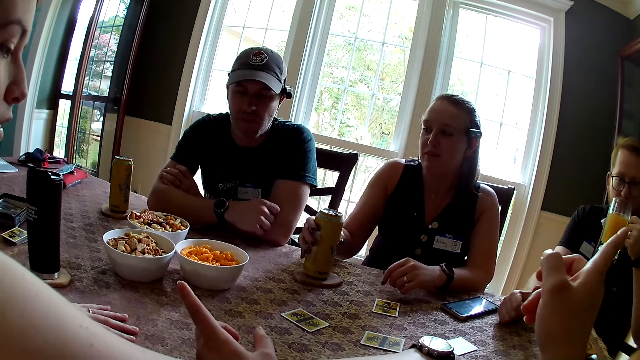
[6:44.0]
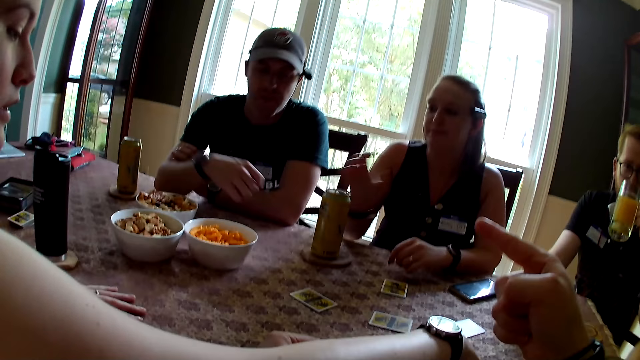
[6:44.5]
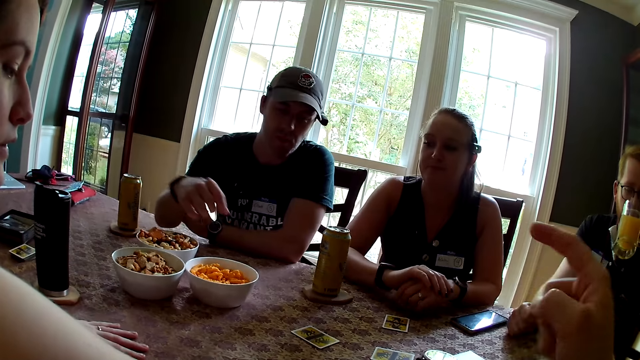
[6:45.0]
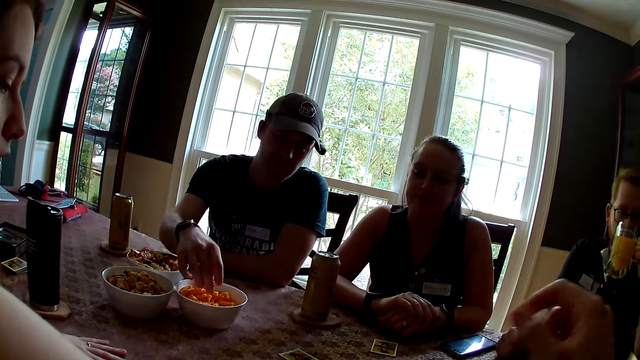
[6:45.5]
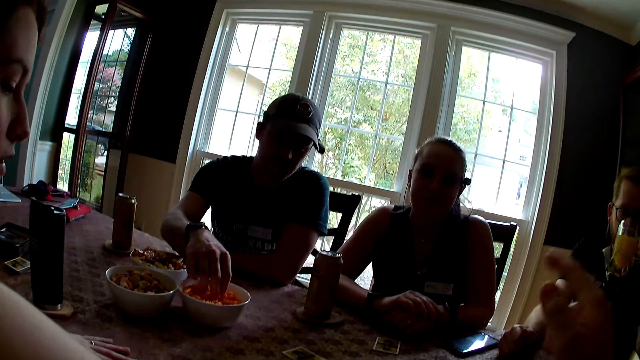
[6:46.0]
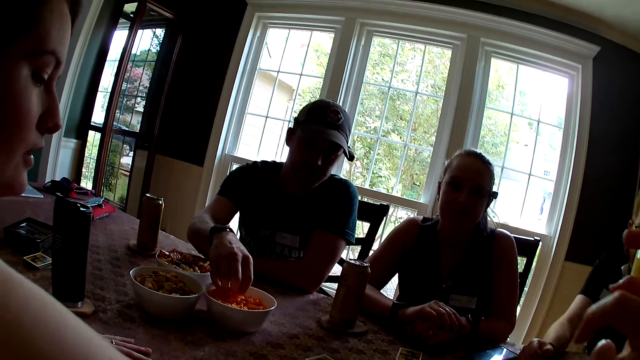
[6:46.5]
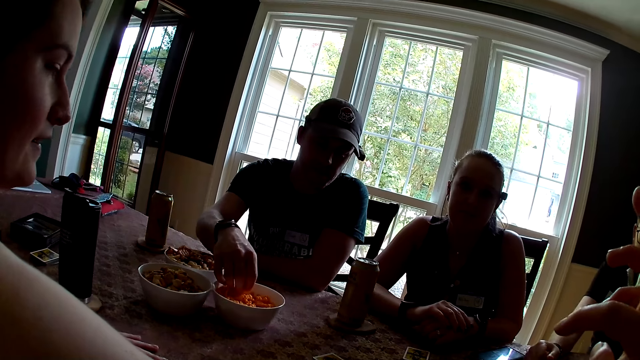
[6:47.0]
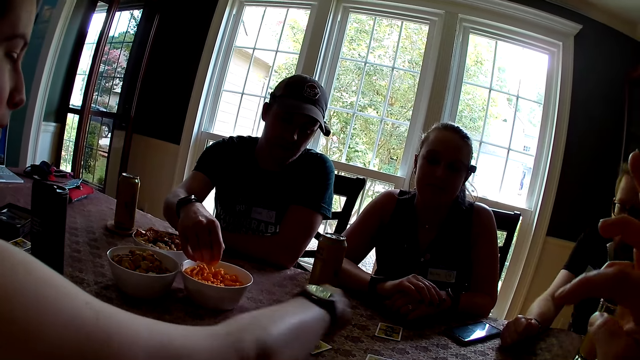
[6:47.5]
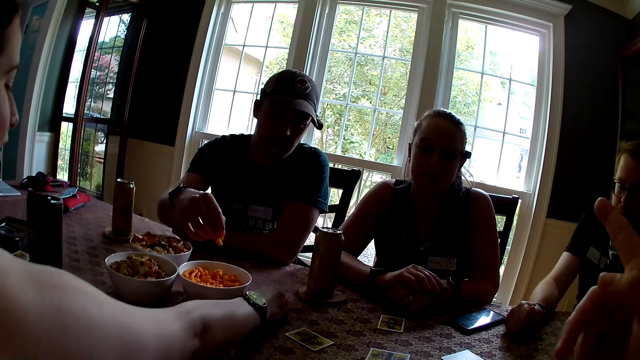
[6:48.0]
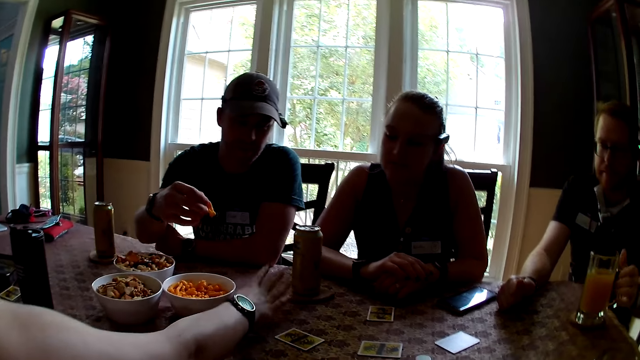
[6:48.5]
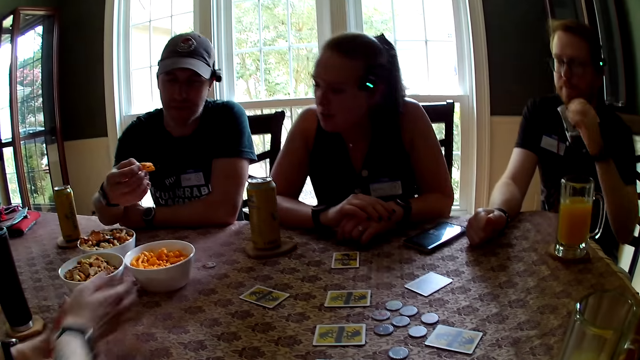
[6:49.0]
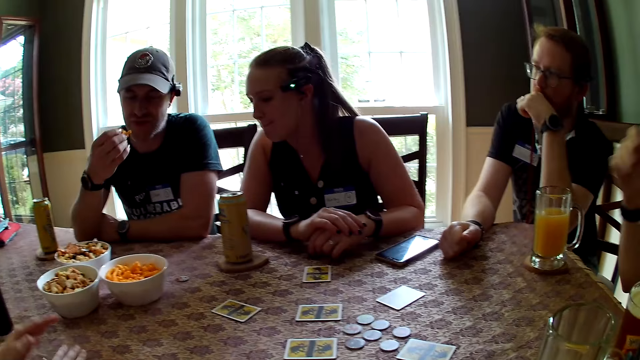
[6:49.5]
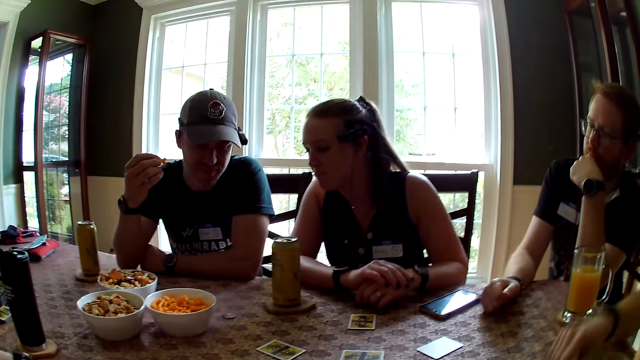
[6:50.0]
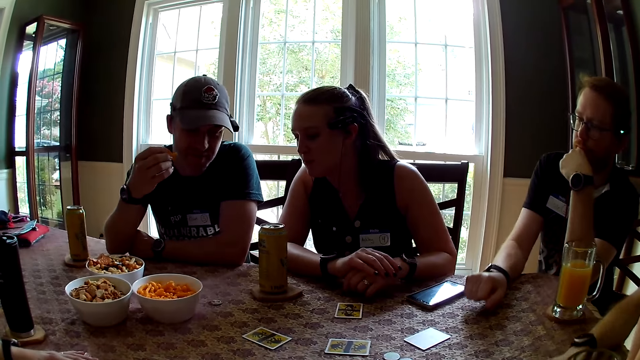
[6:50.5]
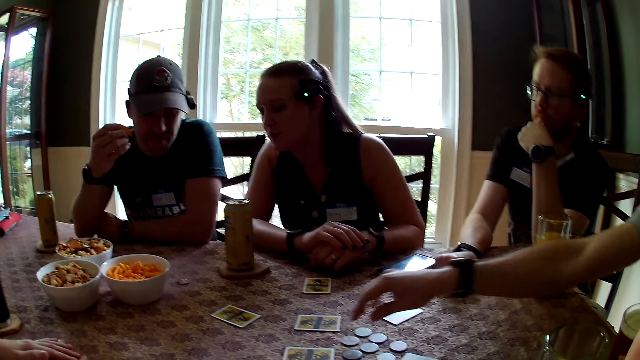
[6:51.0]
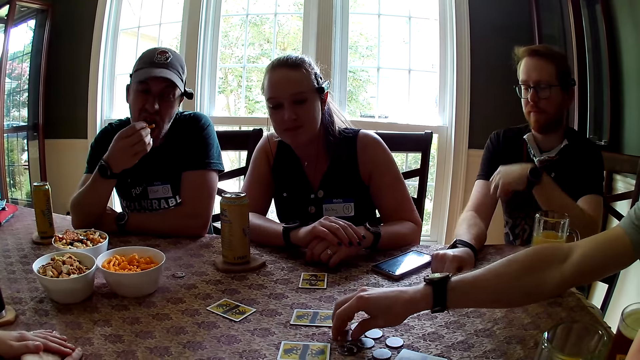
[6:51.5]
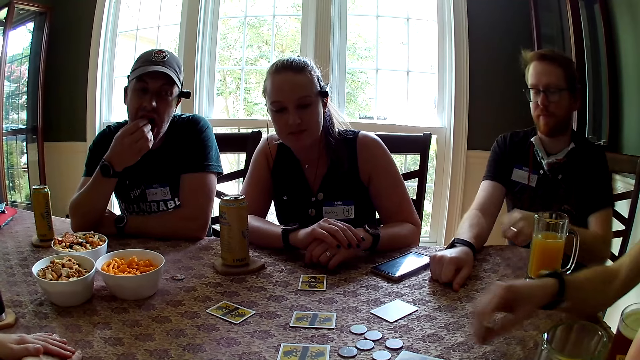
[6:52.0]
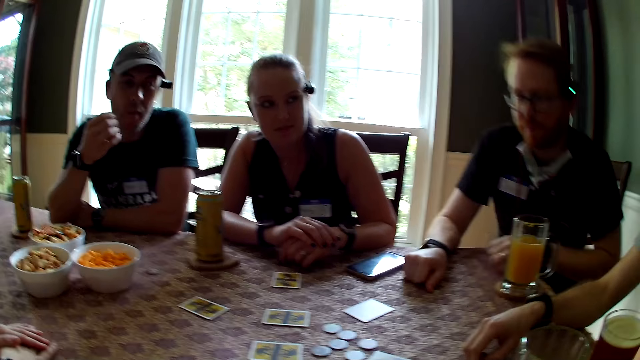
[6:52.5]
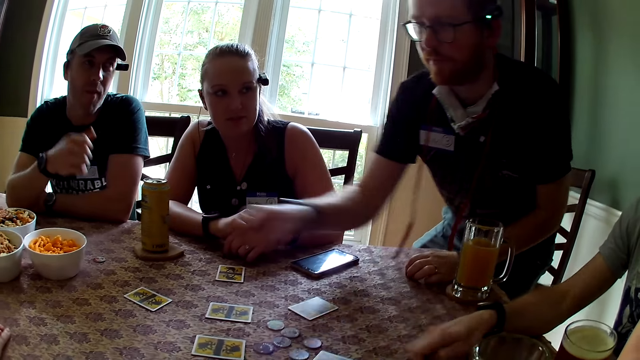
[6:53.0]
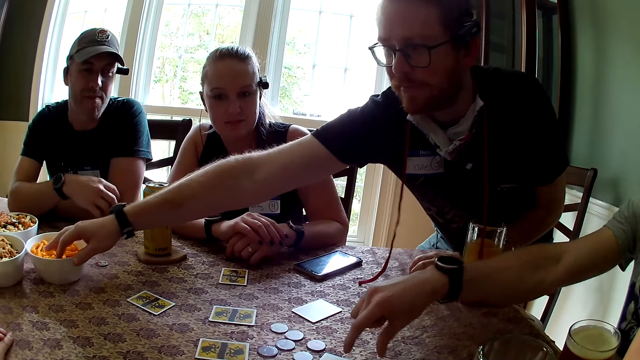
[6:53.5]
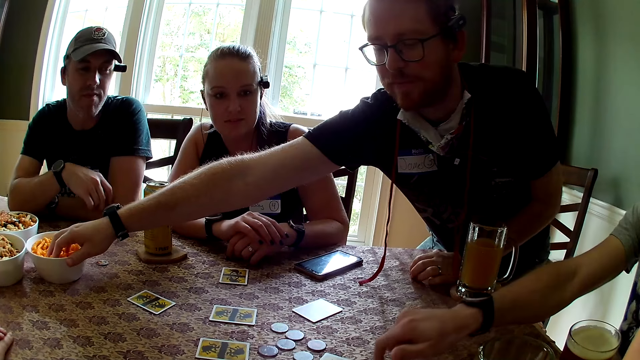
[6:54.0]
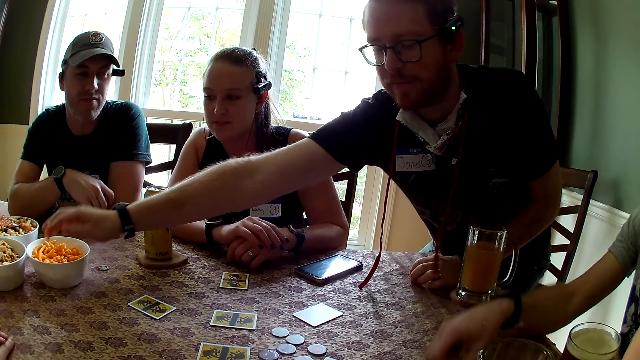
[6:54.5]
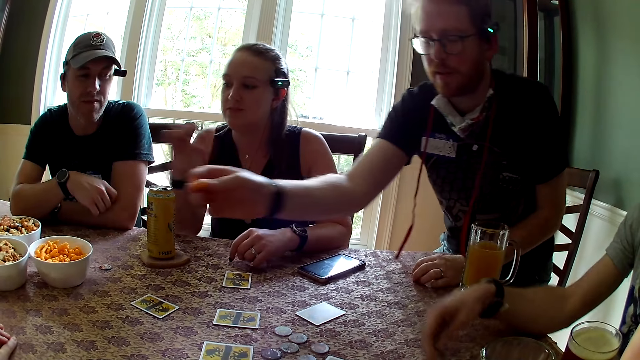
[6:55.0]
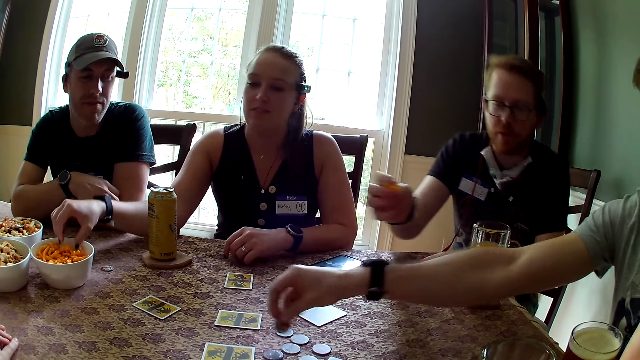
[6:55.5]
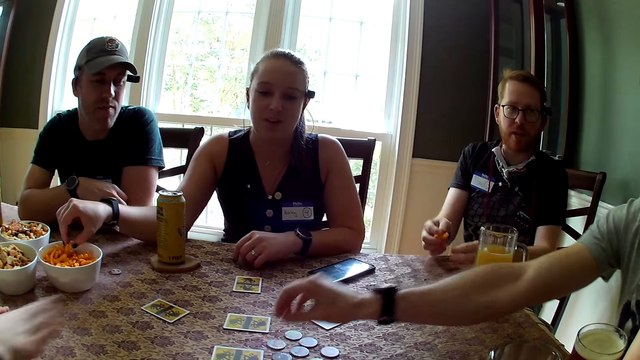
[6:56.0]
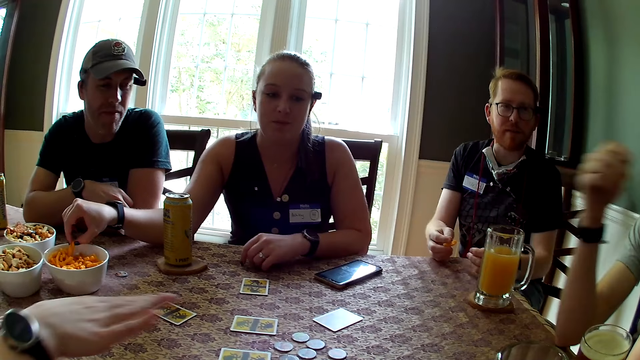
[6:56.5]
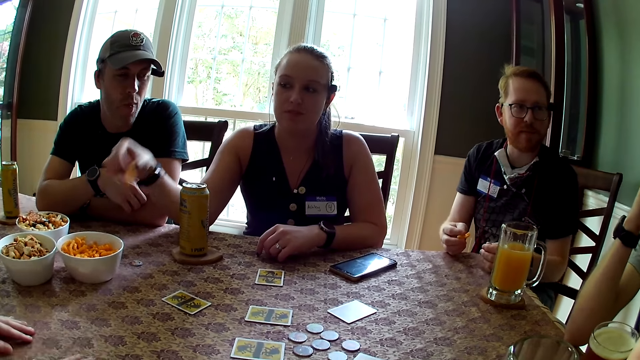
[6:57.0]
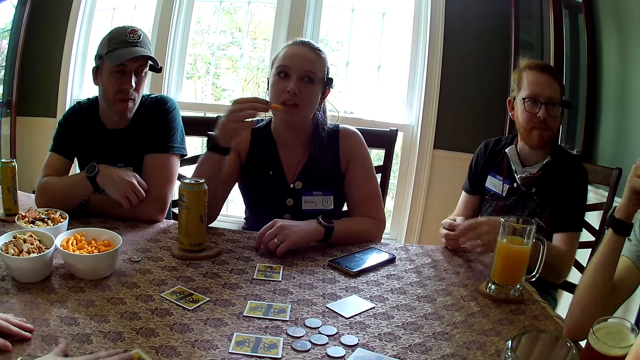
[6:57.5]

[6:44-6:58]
The woman drops the soda on the coaster. A man drinks from the cup of juice. Another man carries a snack from the bowl with his right hand. A person puts a disk on the table. The second man eats the snack with his right hand. A third man carries a chip or disc from the table with his right hand and drops the chip on the table. The first man carries a chip from the table with his right hand and sits on the chair. The woman carries a chip from the table with her right hand.

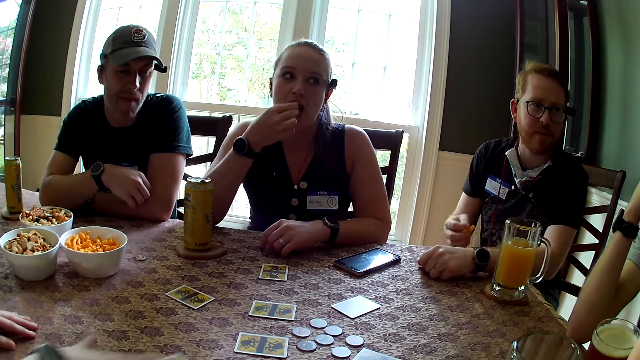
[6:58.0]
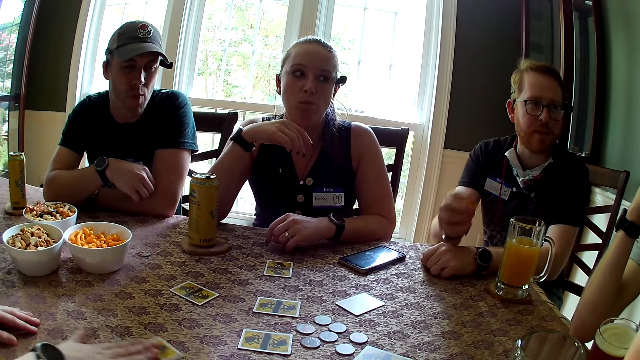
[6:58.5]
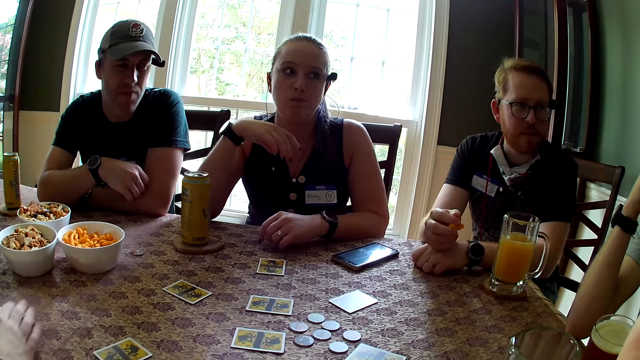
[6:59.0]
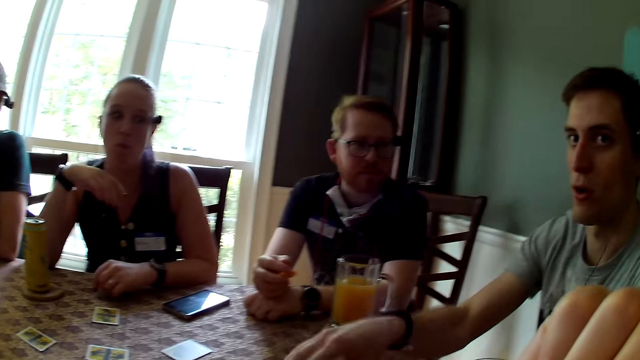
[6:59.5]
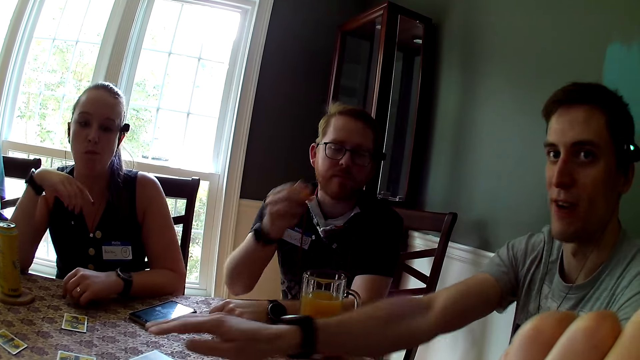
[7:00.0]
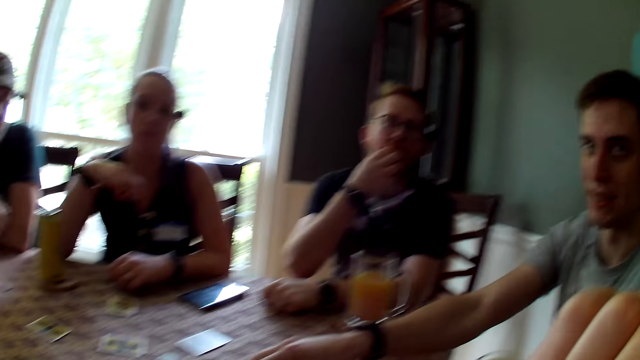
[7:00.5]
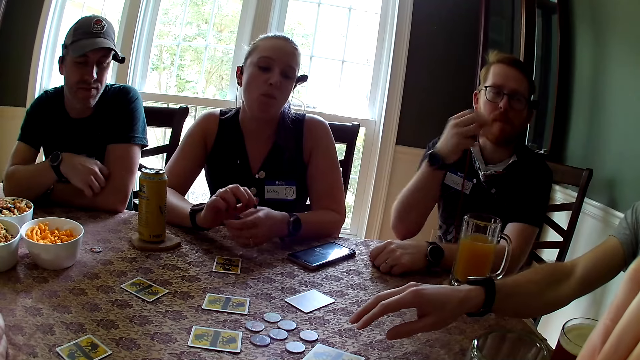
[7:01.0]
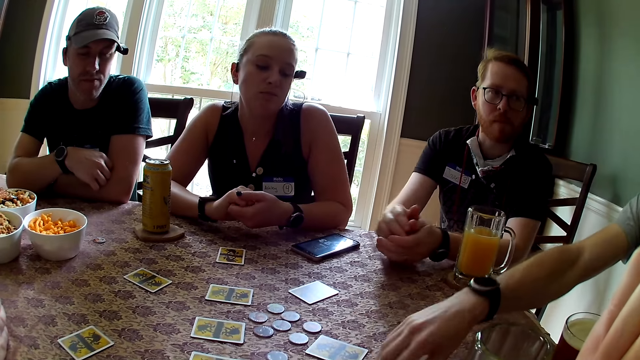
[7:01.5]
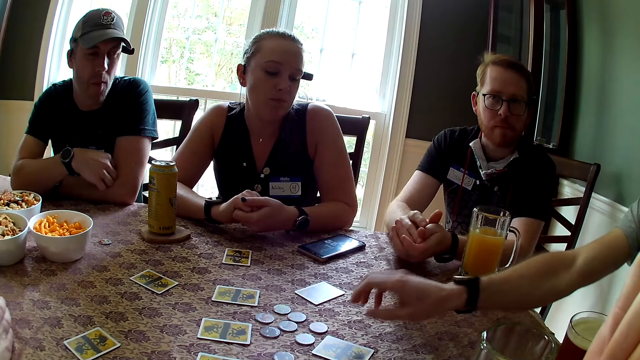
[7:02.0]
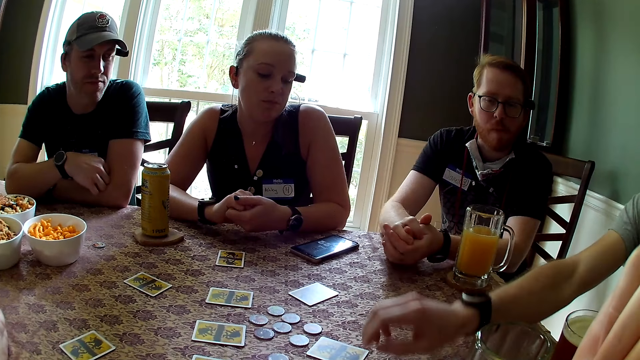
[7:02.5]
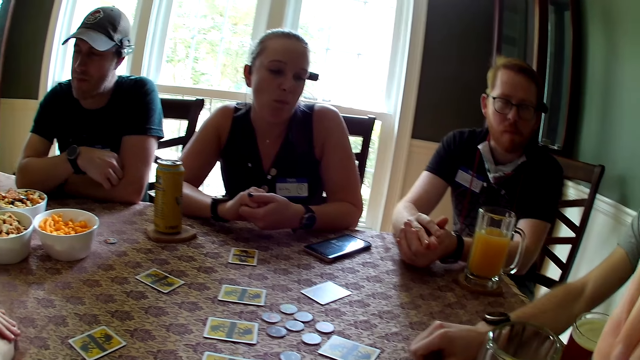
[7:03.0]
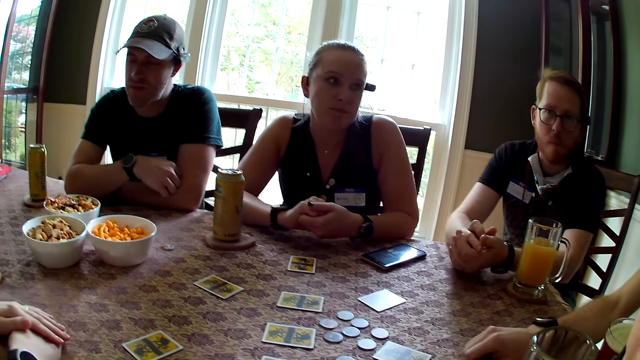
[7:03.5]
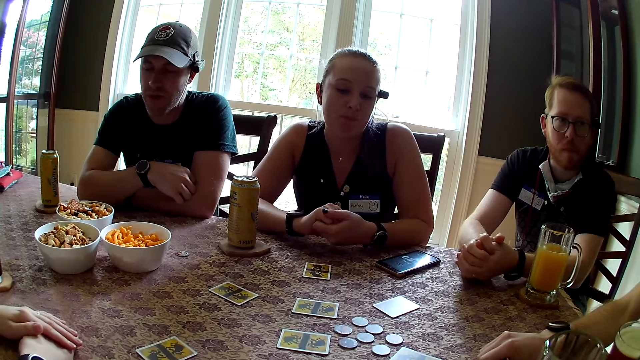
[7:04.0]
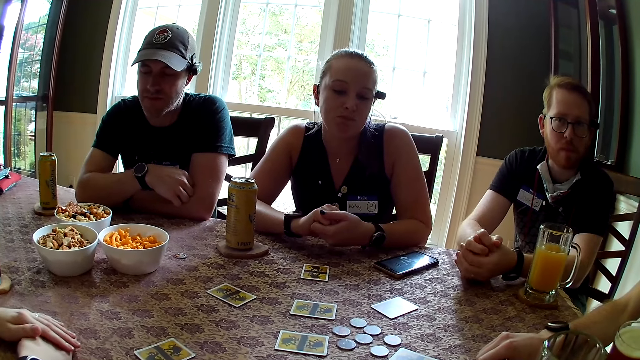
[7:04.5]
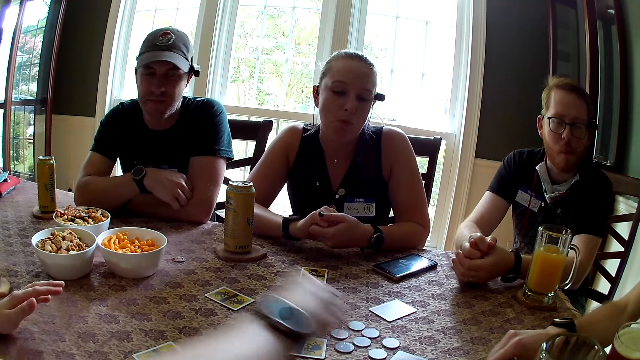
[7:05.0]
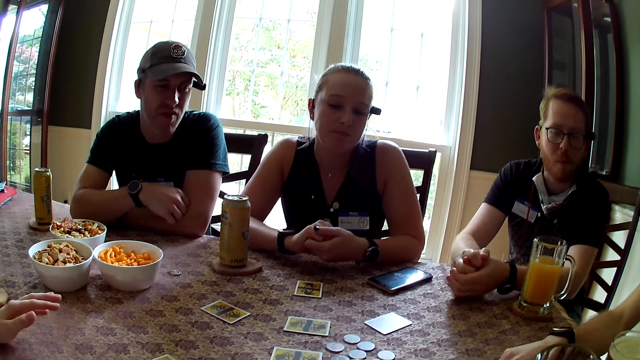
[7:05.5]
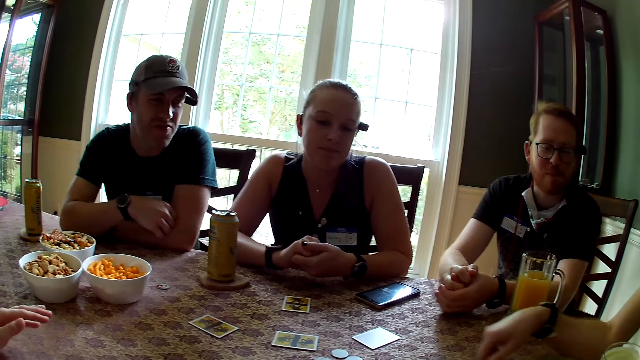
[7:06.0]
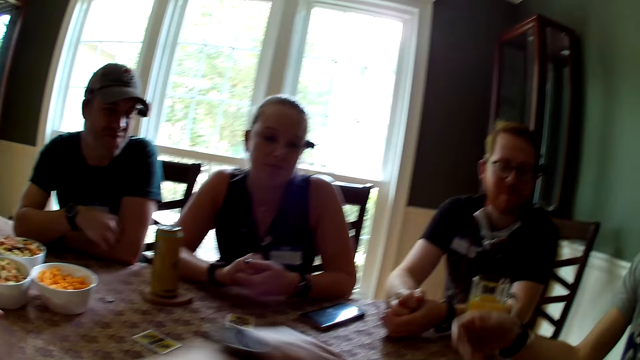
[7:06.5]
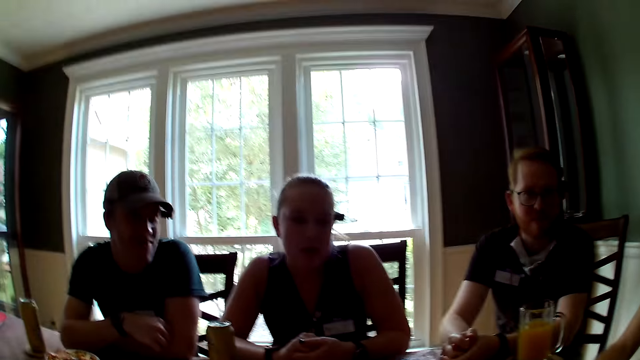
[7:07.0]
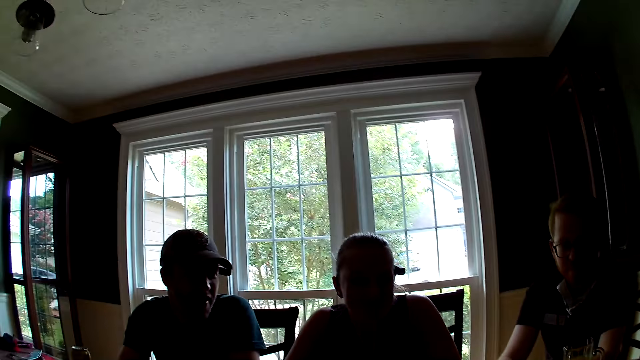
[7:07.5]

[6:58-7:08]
The woman eats the snack with her right hand. The camera wearer dialogues with a man. Another man eats the snack with his right hand. The first man hits his fingers on the table. Another woman speaks to the group of people at the table.
